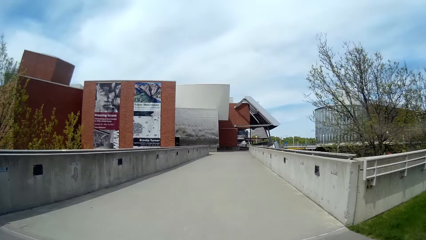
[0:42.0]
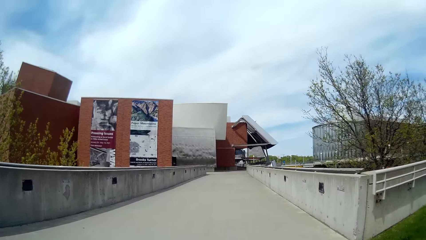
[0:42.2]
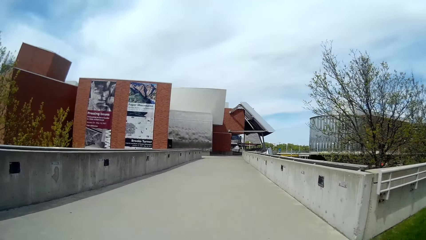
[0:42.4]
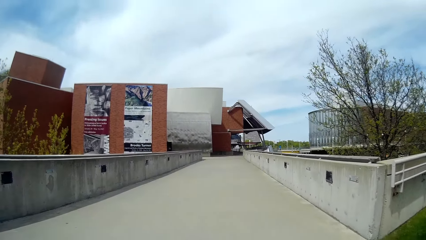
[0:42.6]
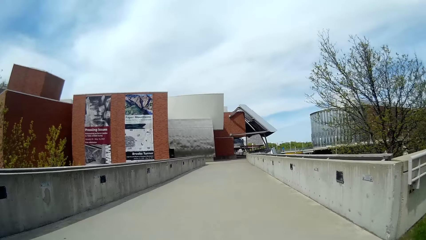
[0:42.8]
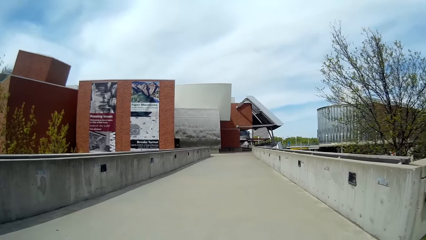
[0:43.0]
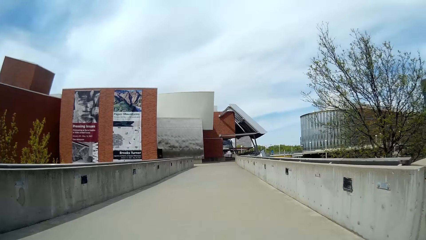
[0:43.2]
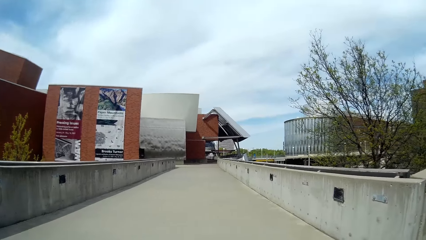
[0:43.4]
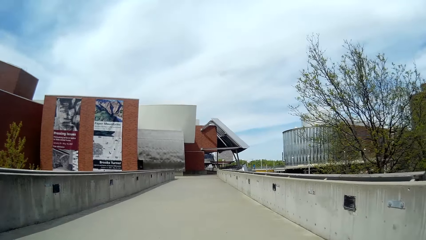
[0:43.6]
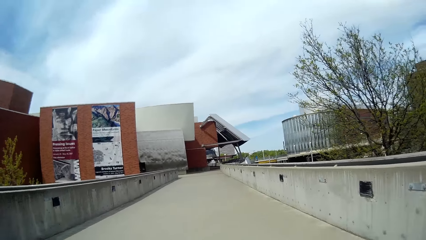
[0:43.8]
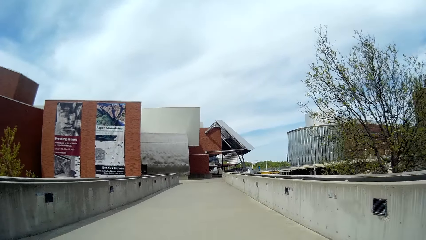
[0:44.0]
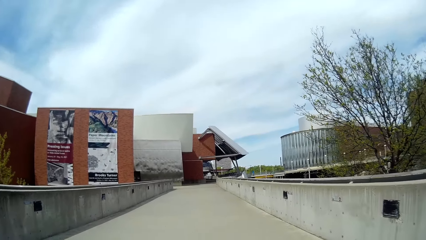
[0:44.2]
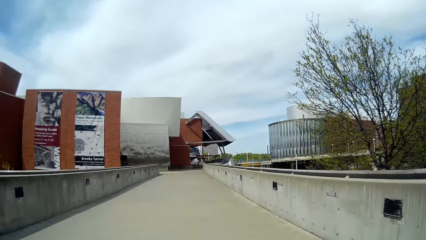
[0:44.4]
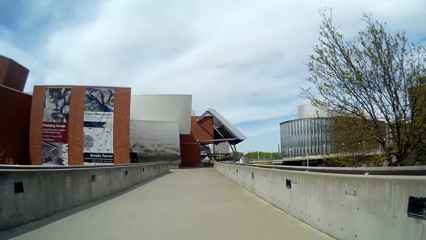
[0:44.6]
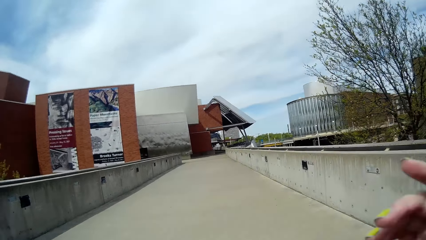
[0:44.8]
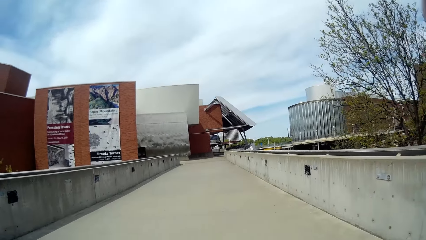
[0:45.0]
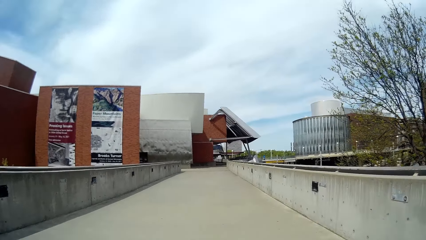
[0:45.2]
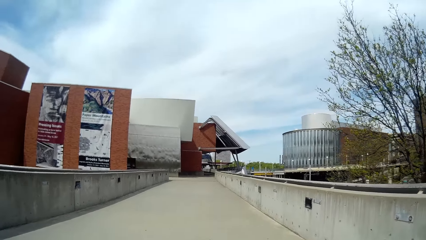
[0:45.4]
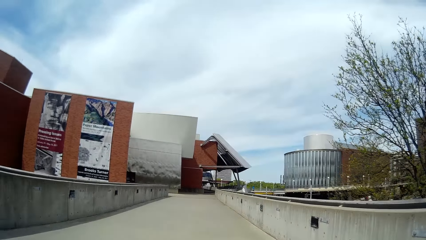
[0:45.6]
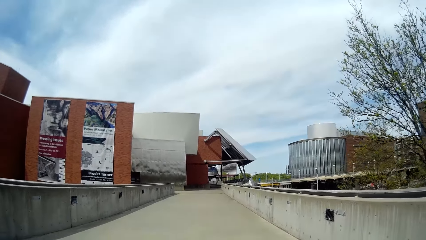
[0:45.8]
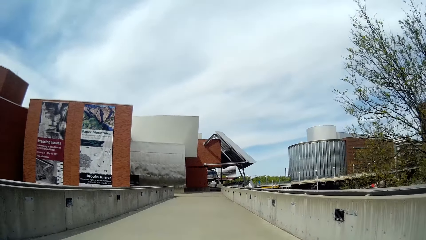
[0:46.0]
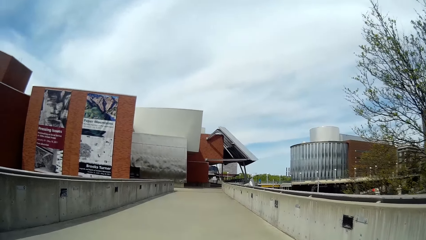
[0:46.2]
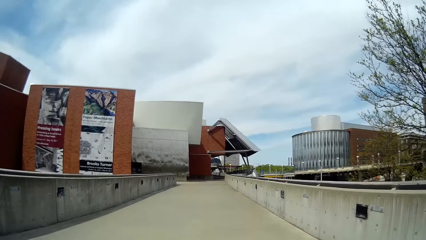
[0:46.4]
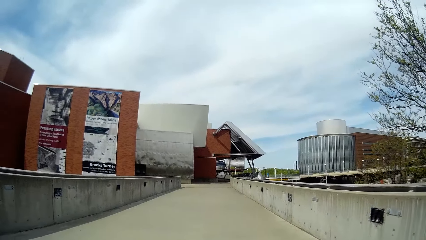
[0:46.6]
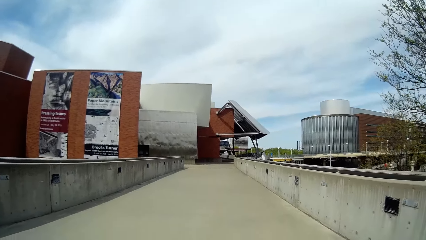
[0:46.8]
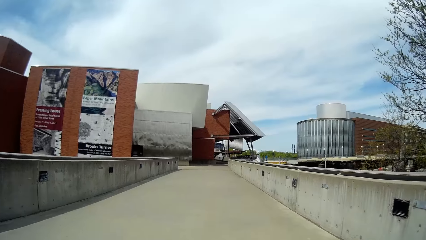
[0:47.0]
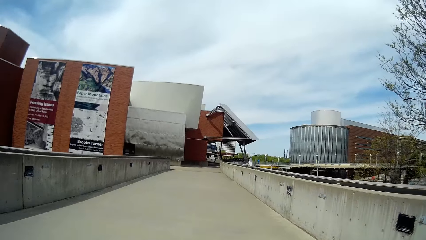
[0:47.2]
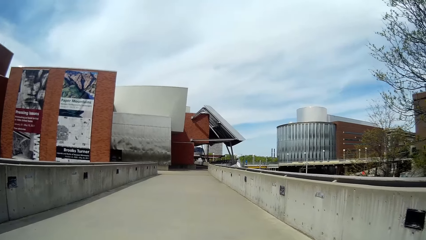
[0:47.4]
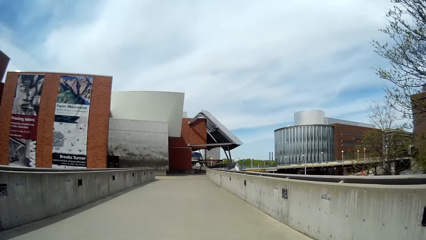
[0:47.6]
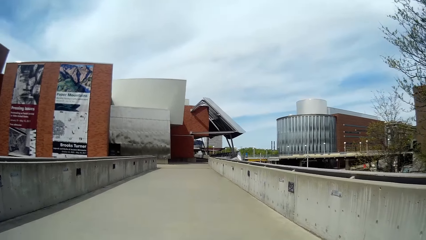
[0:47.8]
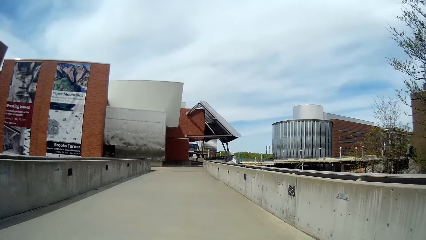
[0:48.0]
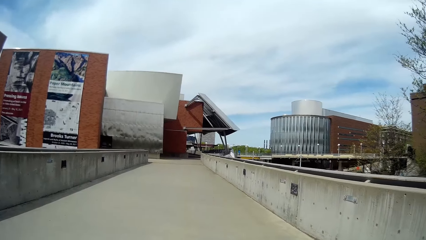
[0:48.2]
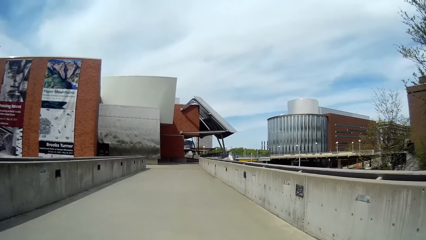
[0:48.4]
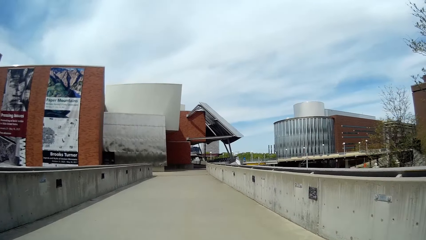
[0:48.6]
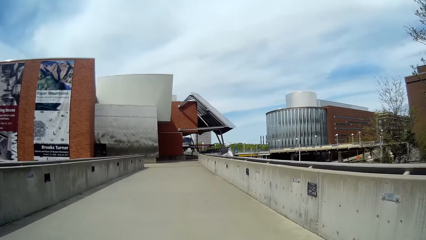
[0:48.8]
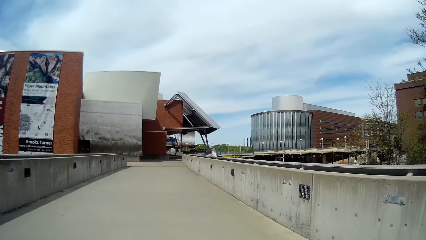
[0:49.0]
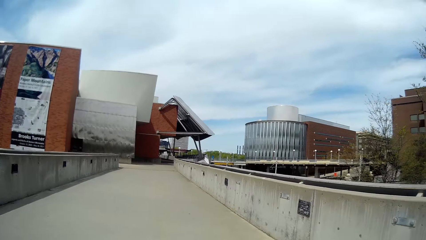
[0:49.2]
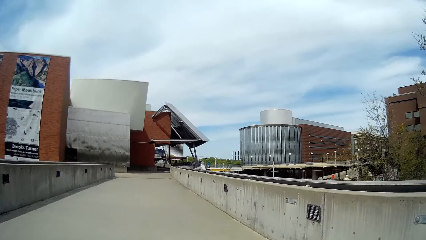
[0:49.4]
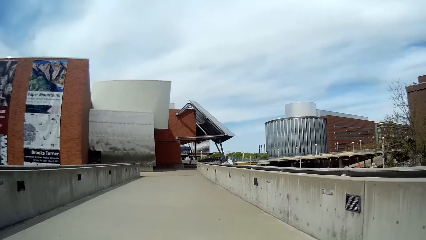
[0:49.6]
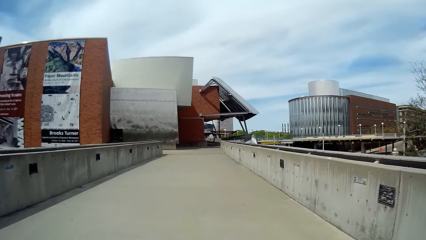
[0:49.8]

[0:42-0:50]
The camera wearer touches her head with her right hand.

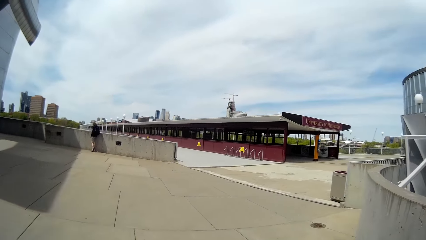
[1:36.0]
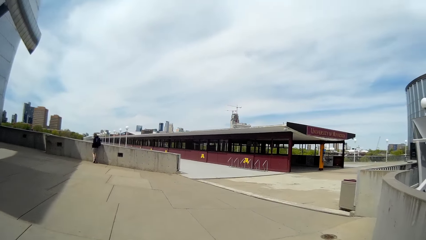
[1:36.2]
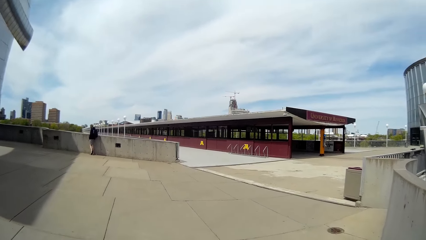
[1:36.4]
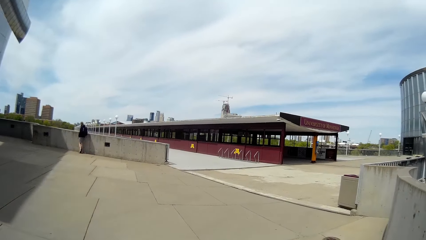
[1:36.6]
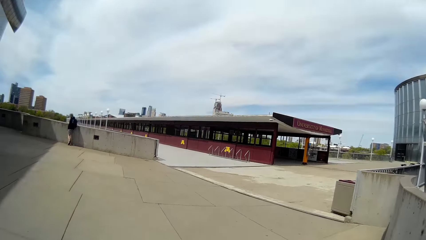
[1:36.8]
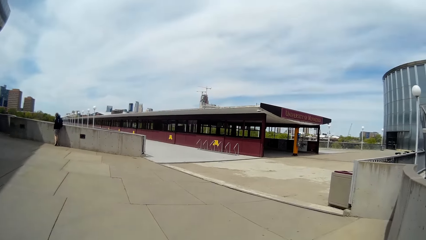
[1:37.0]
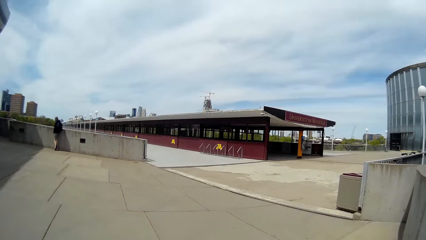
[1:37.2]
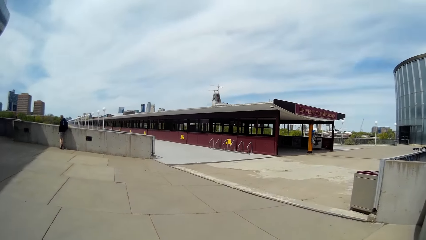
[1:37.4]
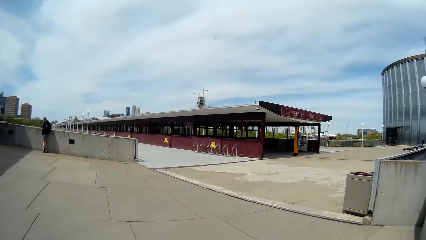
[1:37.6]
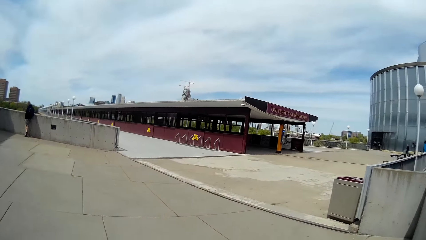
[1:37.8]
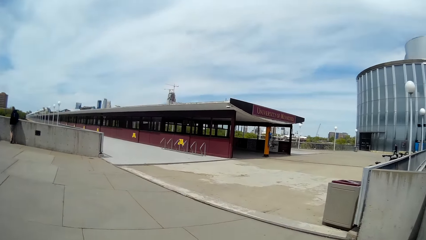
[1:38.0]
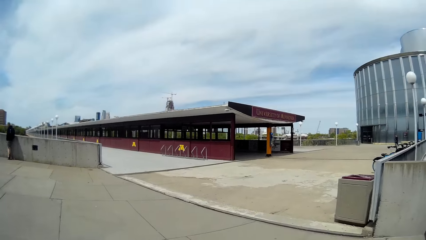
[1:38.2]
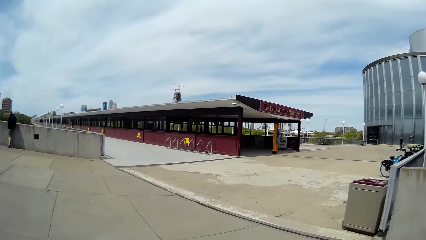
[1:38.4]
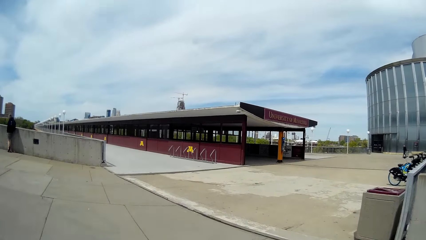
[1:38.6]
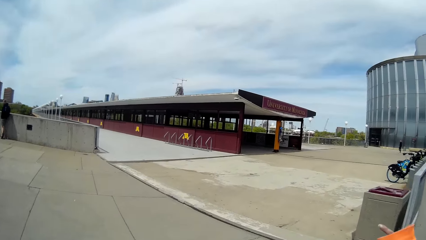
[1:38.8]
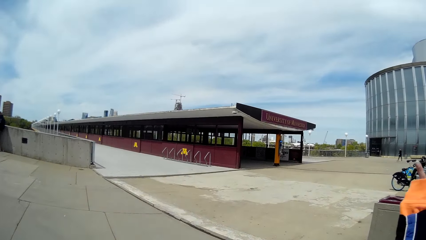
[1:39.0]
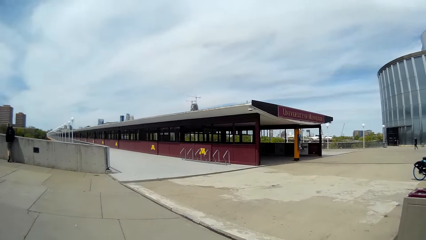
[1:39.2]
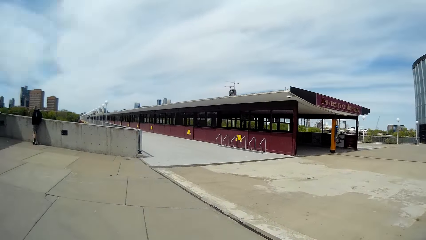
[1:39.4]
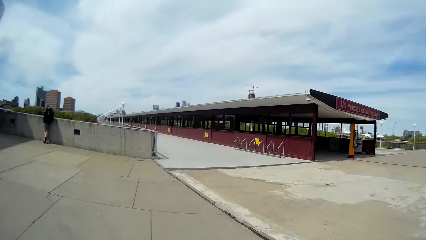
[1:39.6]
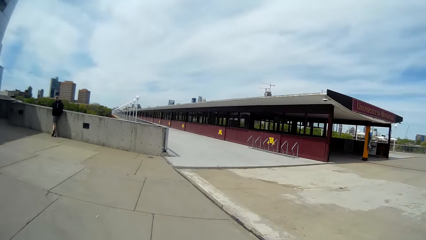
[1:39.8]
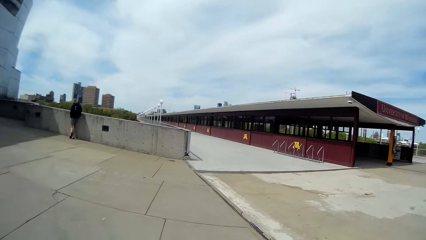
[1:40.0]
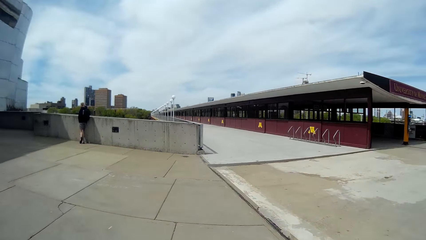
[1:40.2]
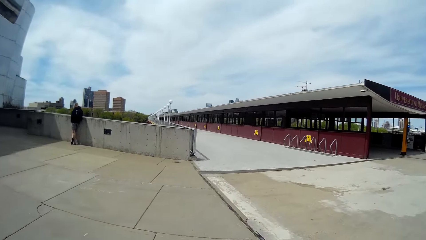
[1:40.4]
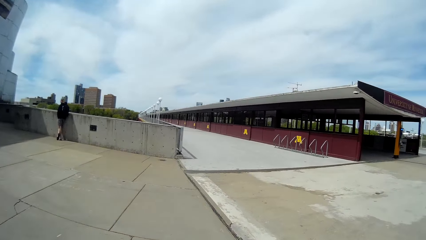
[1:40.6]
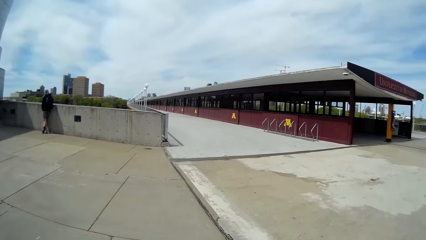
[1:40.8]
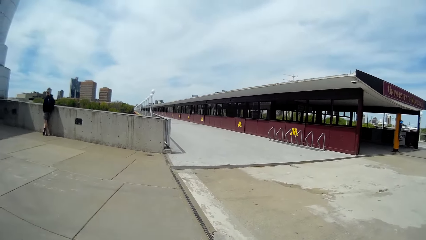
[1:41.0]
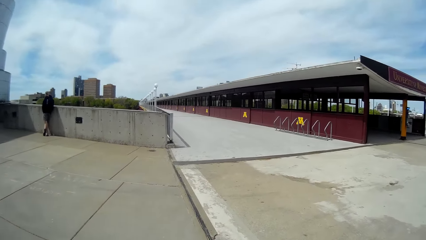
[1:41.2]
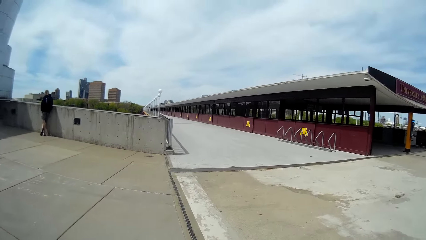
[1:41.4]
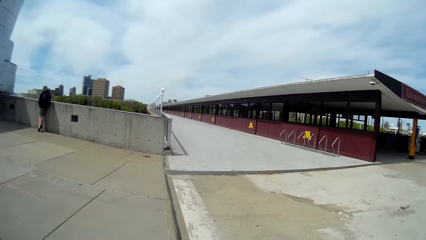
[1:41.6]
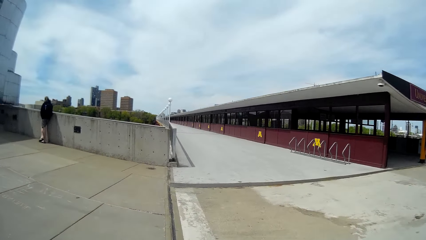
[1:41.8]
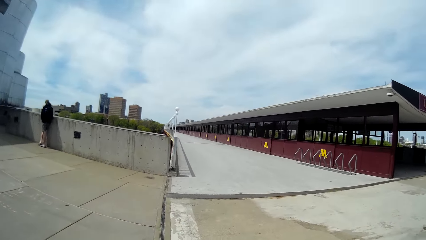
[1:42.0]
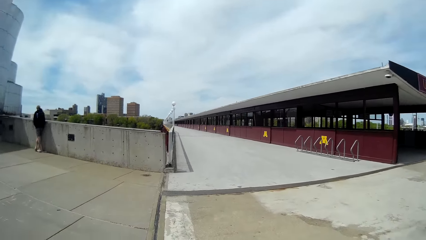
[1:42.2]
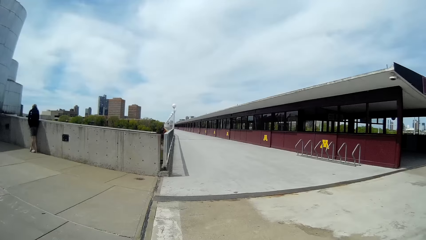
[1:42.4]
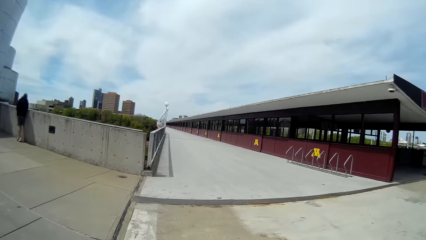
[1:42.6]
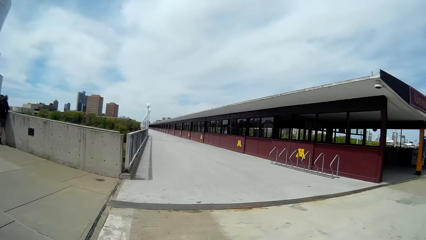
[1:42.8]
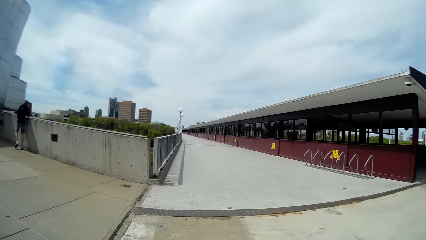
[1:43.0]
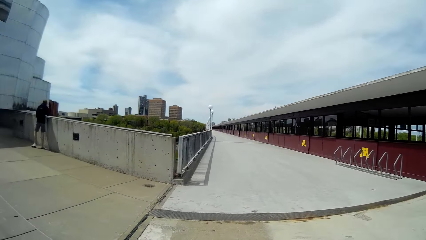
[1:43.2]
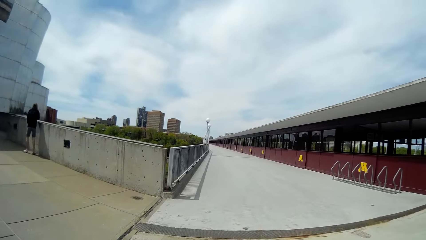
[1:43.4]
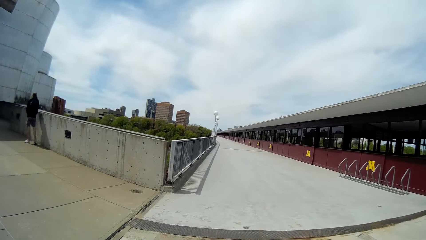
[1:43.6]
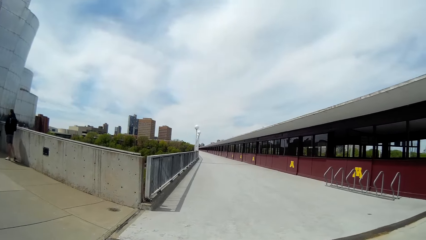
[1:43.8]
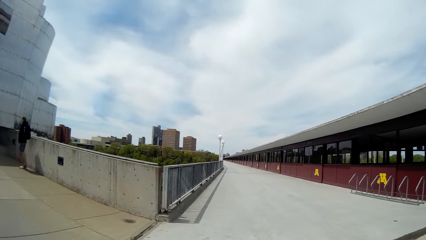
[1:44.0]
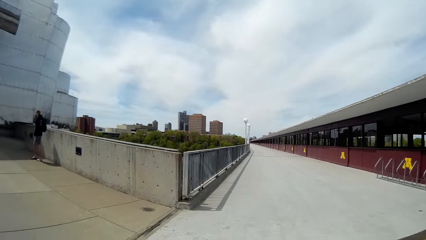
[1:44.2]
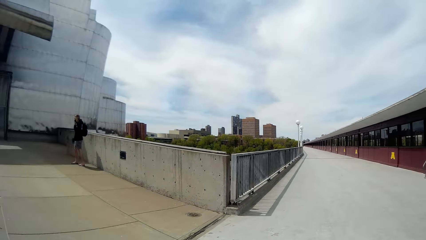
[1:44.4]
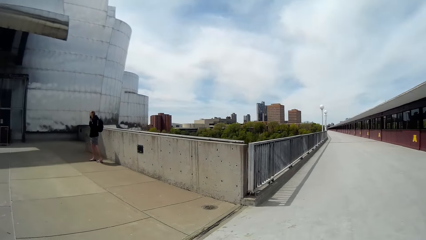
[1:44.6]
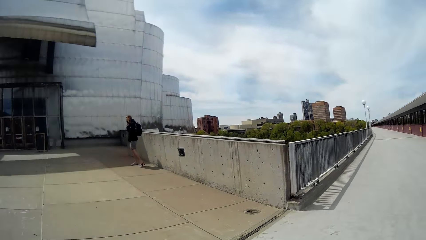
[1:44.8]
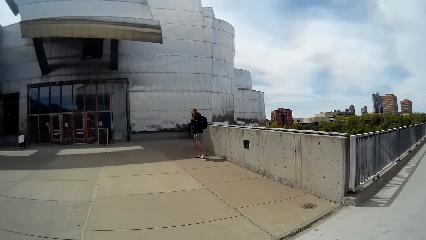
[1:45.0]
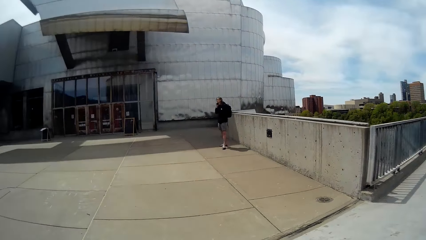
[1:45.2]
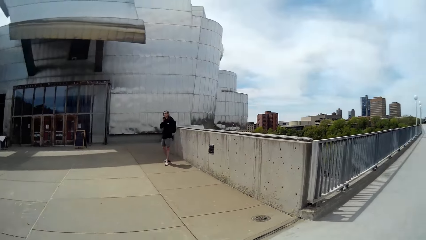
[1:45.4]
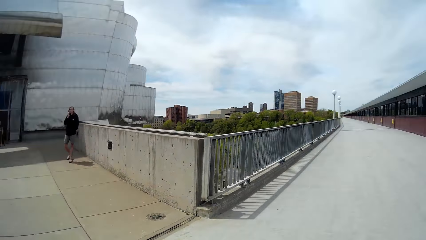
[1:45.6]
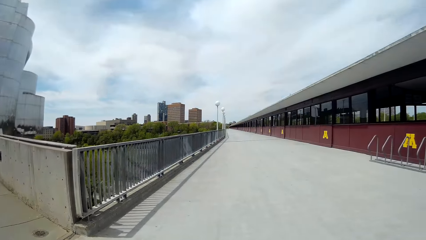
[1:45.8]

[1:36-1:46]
The camera wearer talks to the woman. They walk around and look around.
